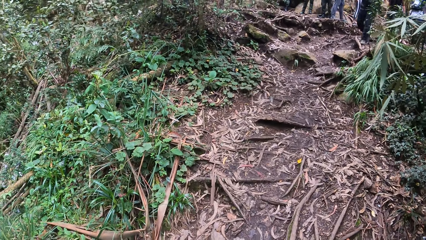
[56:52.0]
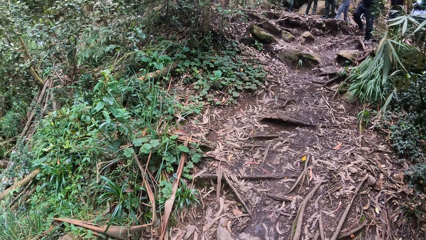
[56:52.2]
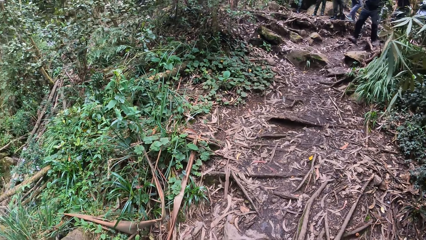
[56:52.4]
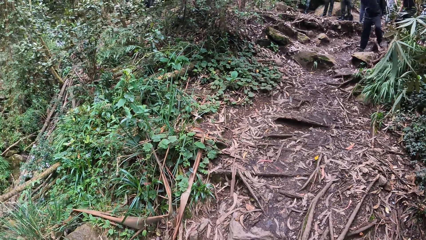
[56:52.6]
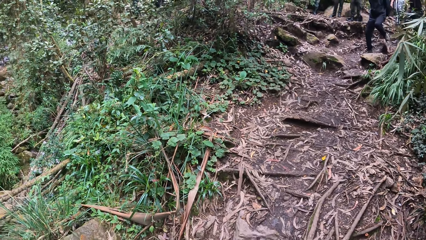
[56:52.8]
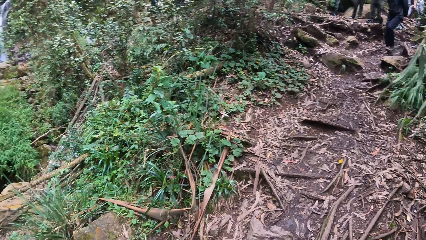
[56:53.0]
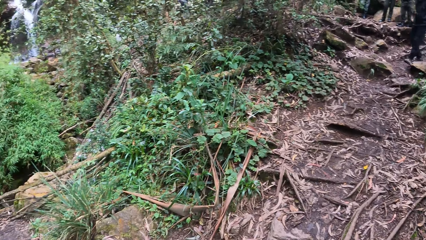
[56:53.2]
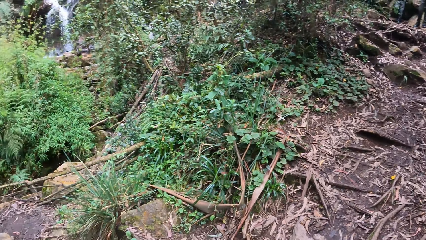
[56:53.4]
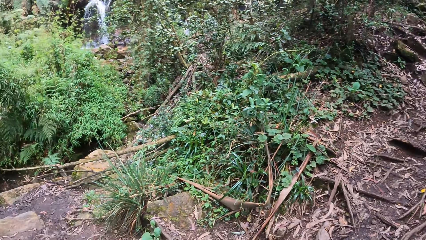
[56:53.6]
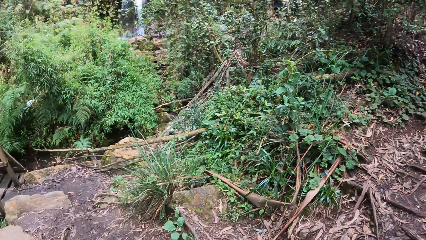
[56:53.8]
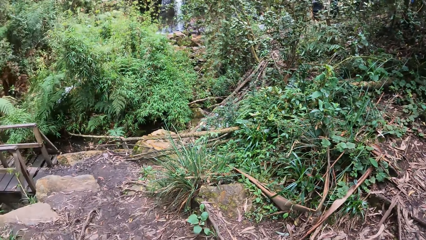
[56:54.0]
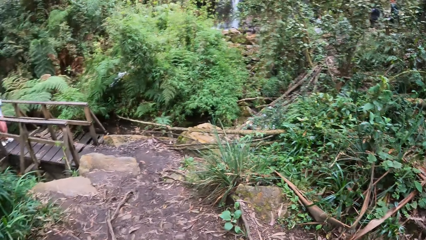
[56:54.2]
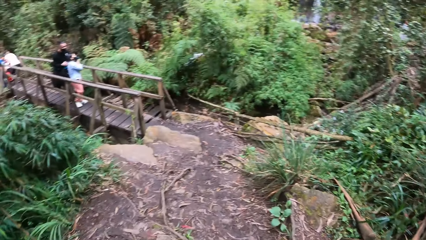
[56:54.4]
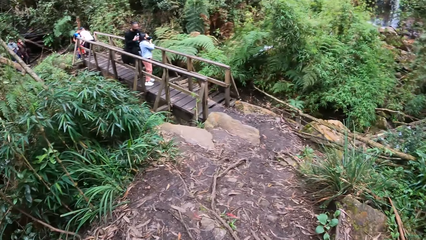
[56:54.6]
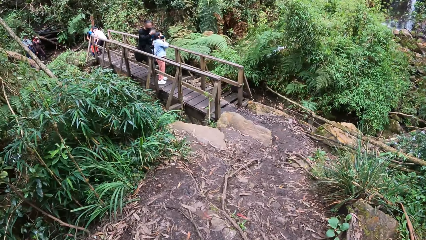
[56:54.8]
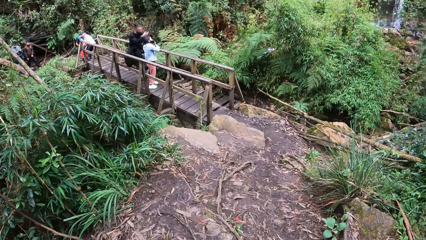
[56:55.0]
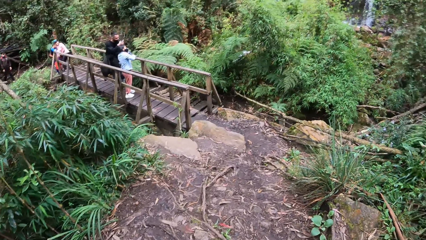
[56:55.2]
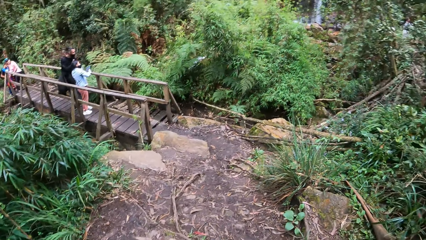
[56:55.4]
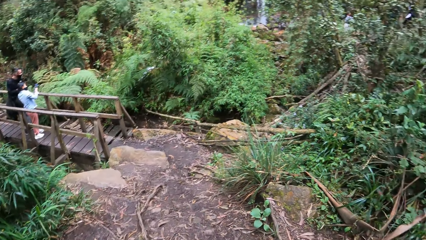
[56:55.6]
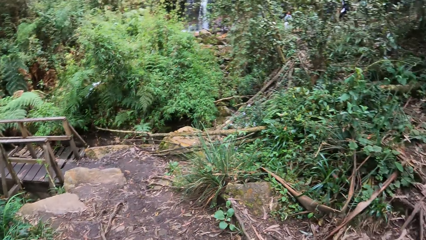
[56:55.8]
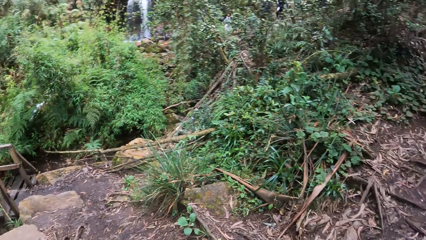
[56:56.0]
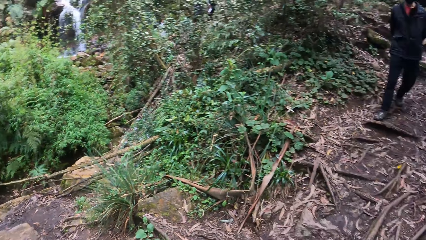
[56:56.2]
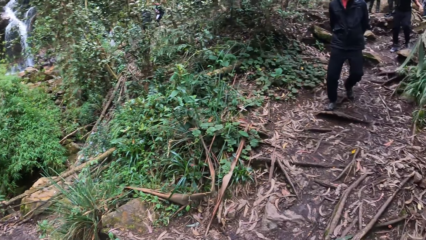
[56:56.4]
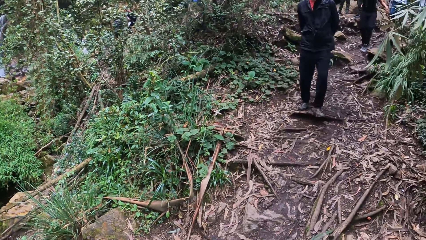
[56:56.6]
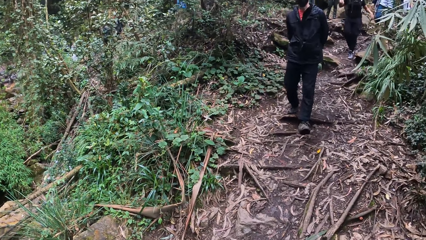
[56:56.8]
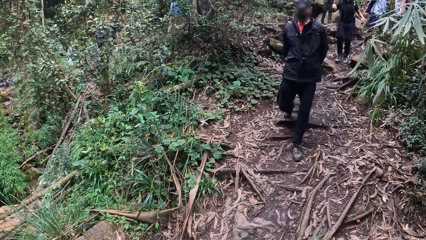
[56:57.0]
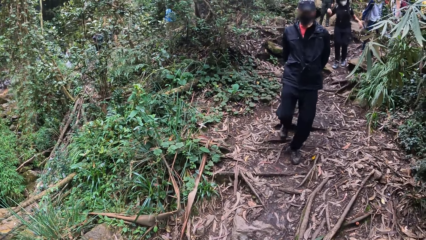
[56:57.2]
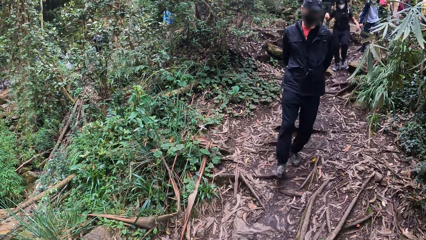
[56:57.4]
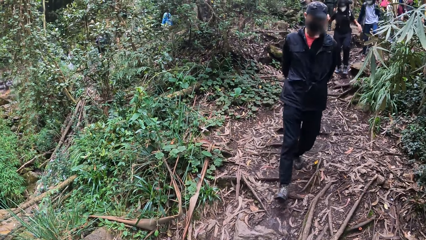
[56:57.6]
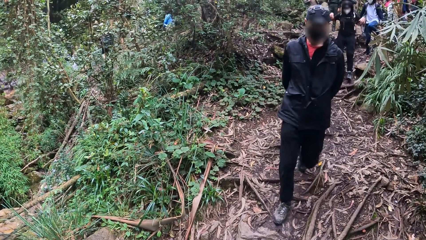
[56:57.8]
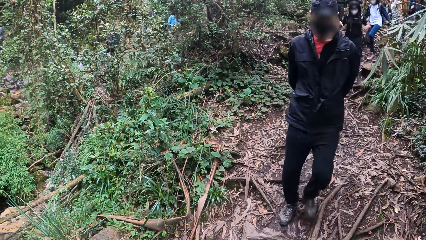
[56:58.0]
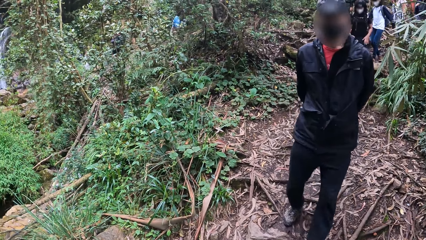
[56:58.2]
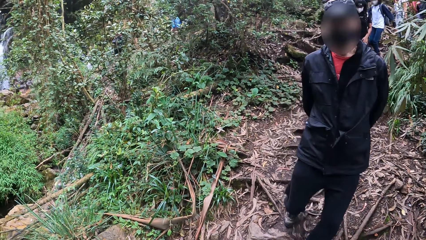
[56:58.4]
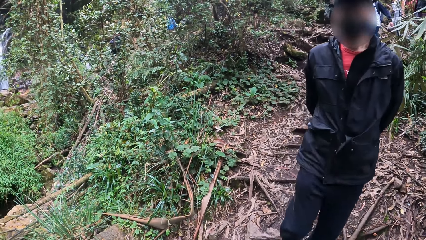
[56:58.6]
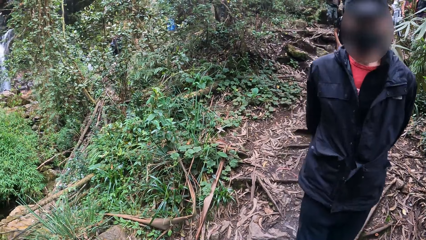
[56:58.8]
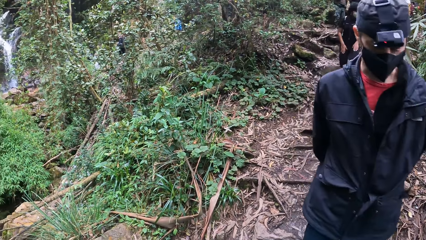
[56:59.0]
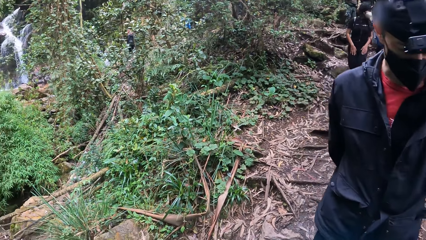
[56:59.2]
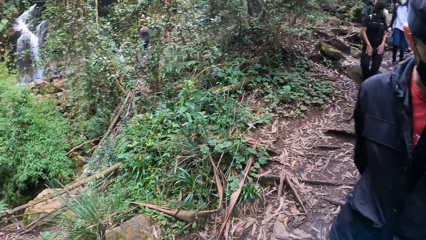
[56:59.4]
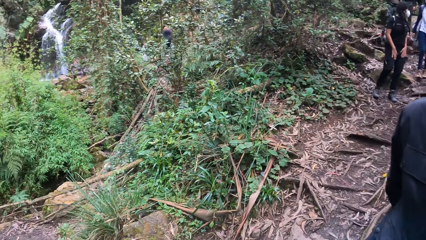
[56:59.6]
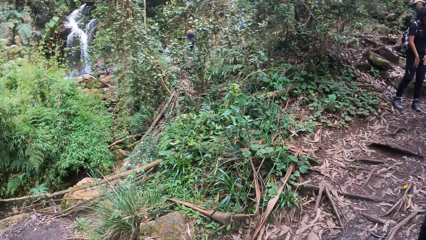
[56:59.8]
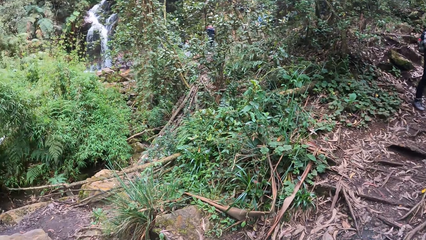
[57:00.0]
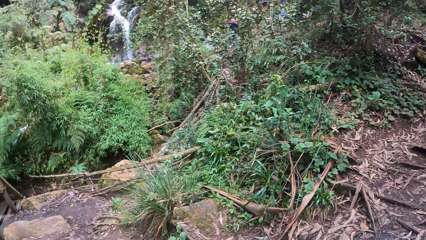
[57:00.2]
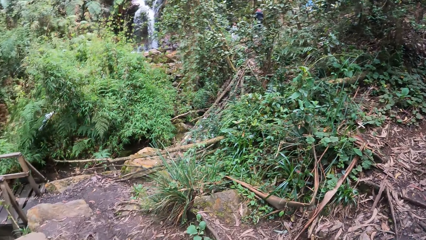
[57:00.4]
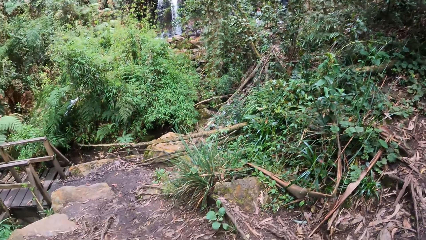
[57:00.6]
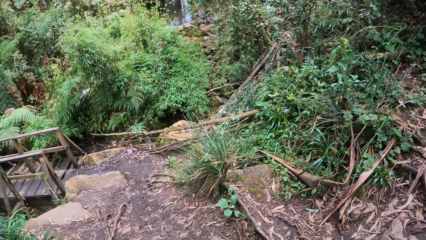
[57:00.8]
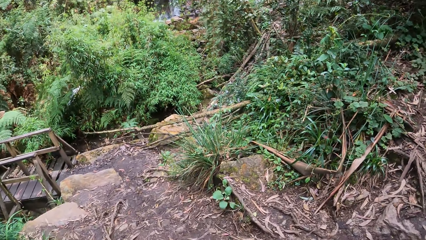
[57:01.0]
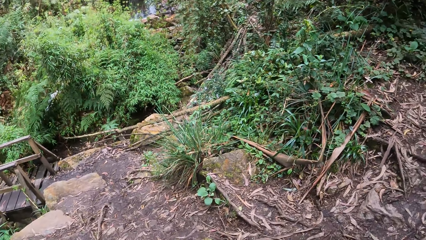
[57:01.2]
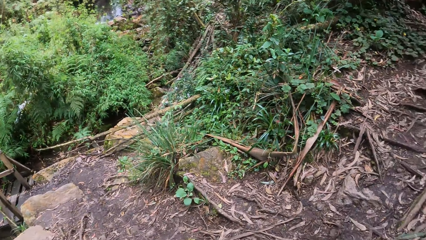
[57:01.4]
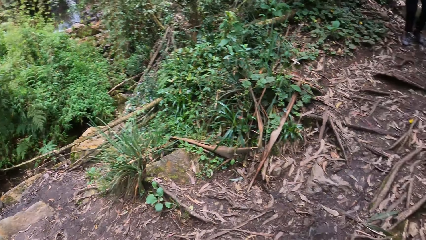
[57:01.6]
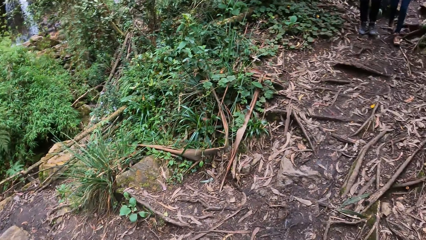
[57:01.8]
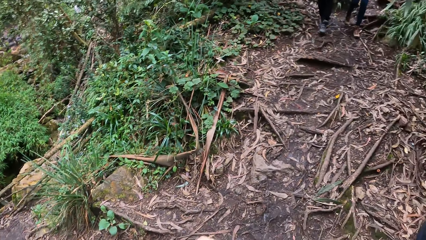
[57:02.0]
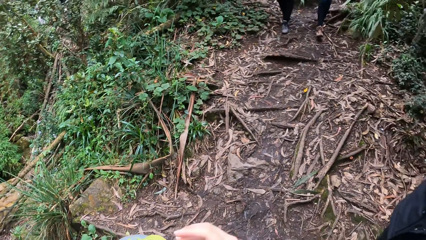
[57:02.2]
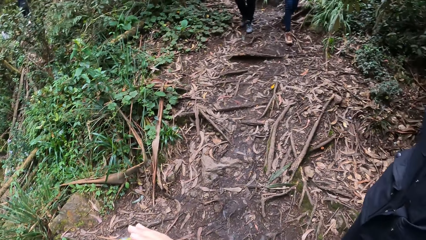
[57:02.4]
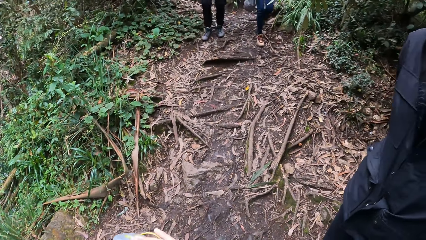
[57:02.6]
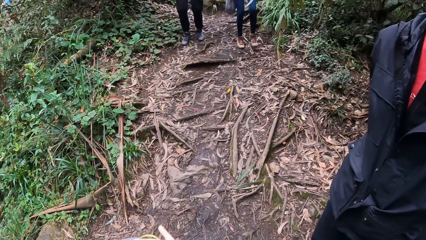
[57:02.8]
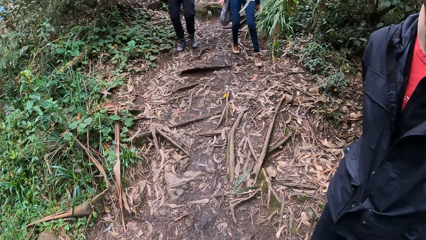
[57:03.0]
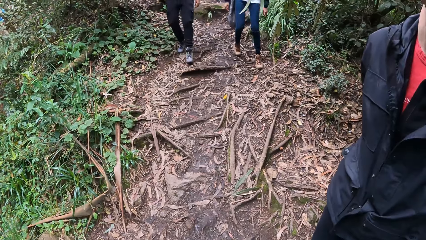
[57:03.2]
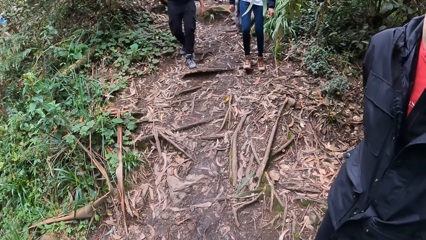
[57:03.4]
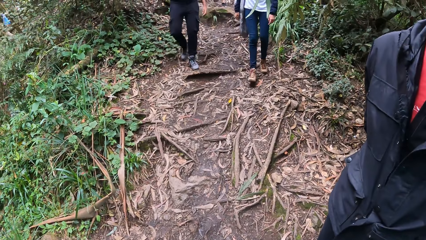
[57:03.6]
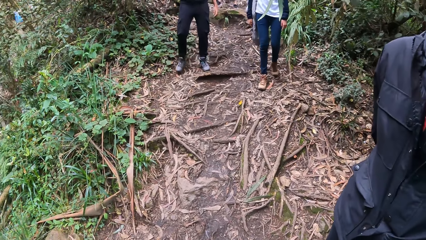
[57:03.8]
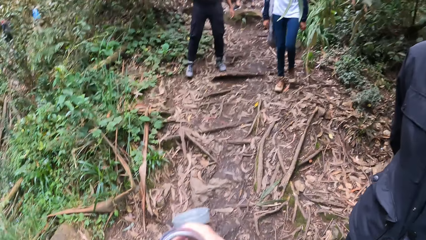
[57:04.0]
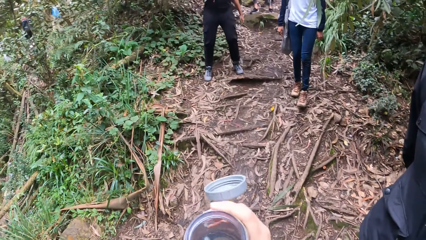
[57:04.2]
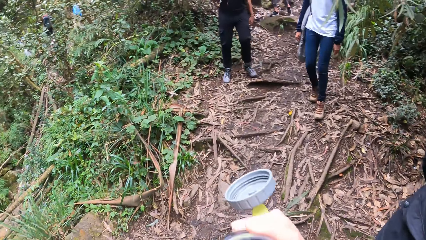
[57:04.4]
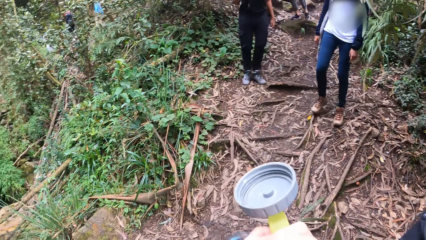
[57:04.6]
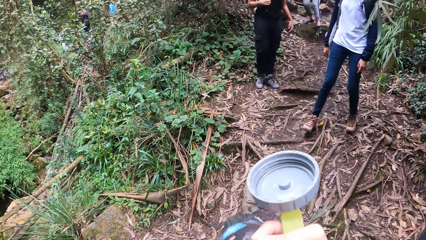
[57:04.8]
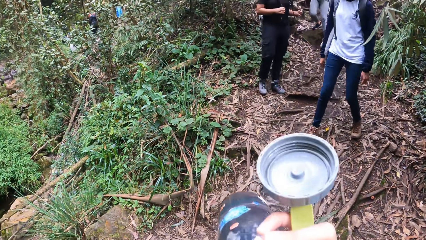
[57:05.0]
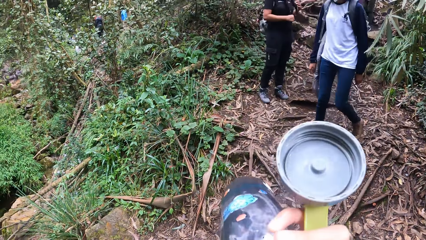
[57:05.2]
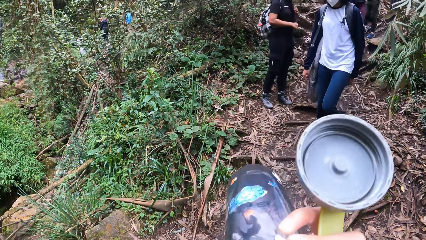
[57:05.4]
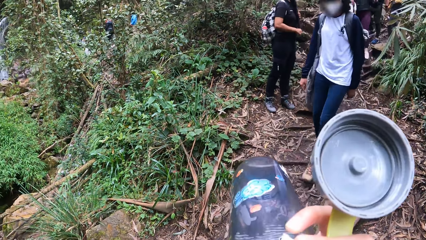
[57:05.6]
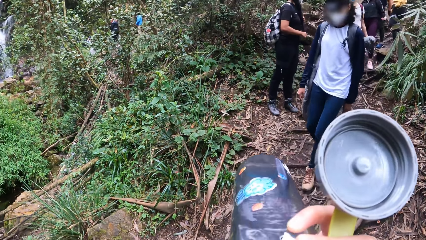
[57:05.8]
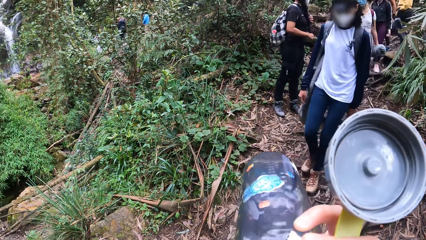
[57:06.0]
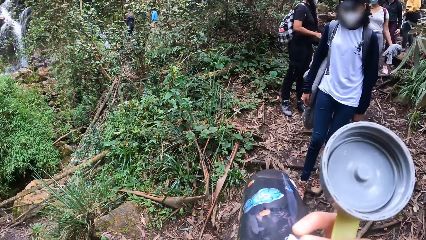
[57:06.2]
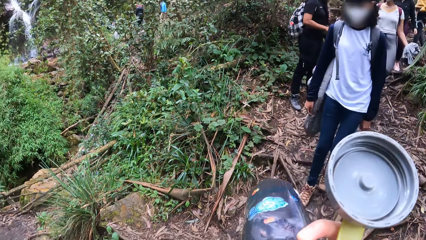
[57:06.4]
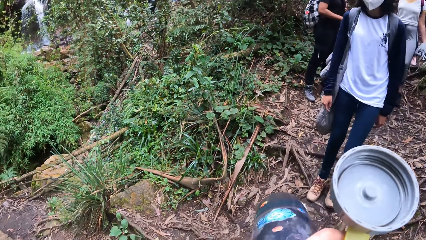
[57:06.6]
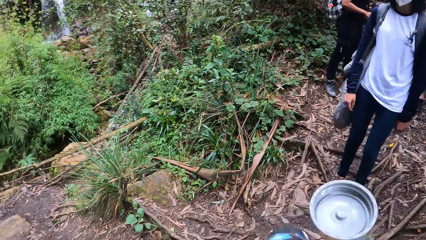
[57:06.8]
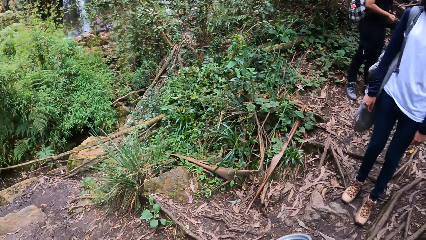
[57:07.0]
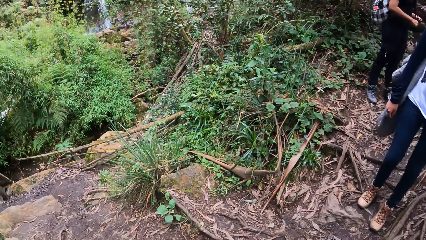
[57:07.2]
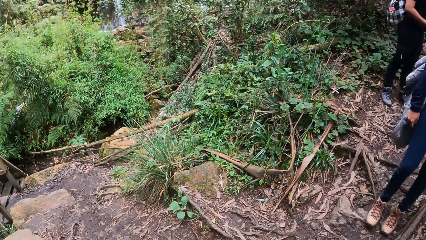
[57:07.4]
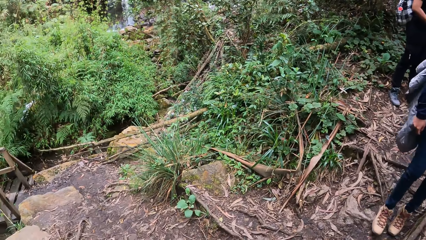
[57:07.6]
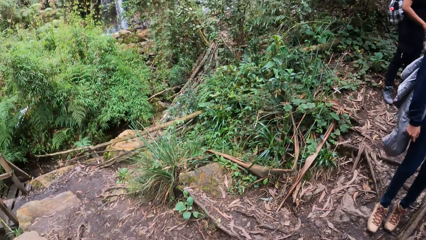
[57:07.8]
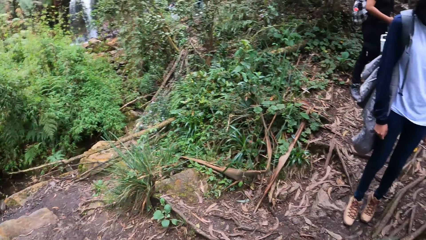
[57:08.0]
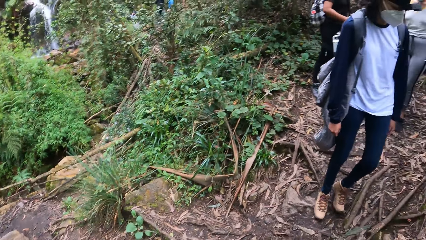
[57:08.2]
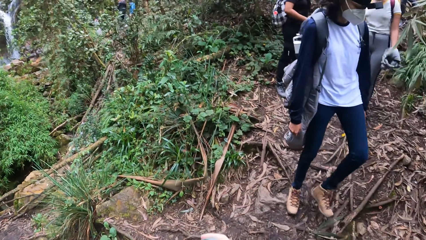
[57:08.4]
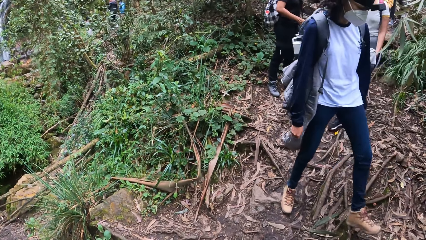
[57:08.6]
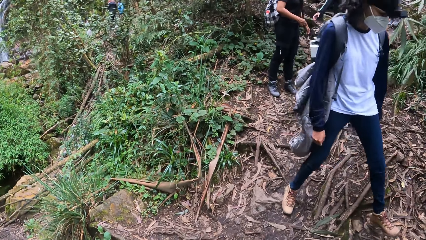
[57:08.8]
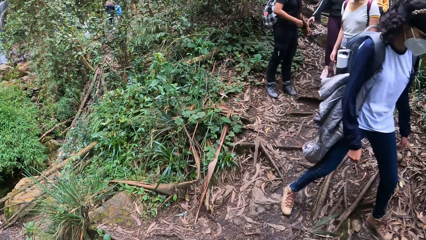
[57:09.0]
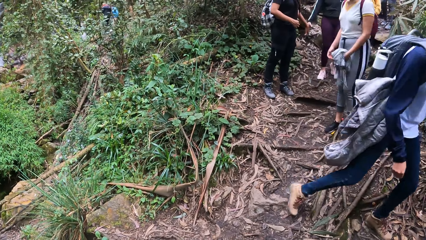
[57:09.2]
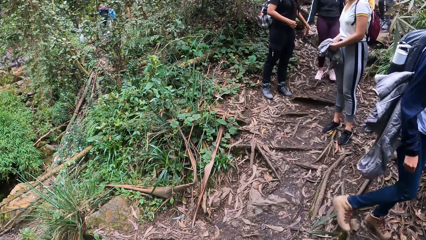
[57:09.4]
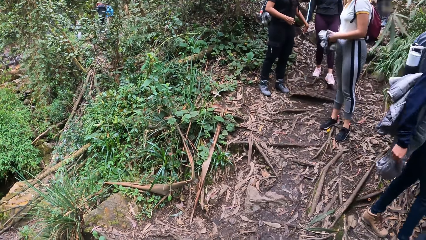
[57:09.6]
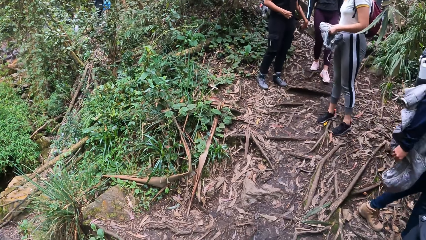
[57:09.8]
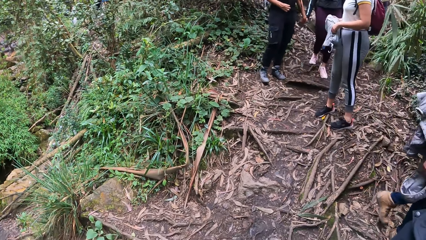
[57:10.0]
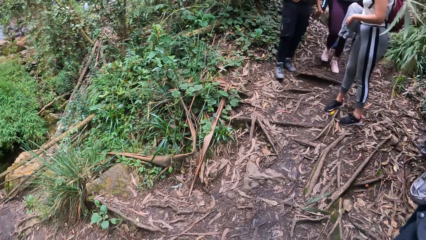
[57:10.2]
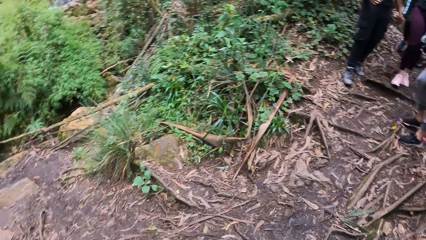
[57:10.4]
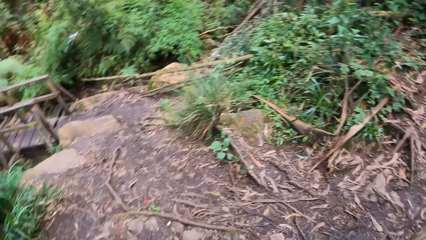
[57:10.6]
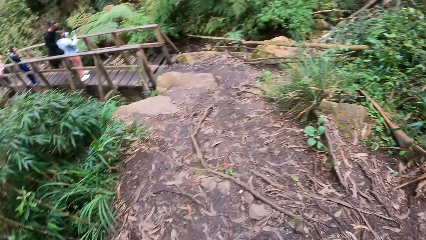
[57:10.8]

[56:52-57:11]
The camera wearer looks around the compound. A man walks towards the camera wearer. The camera wearer holds a water bottle in her right hand. A woman holds her hair with her right hand. The camera wearer drinks water from the water bottle in her right hand. The woman holds her hair with her left hand. The camera wearer looks around the compound. Another woman holds the cloth in her left hand.
